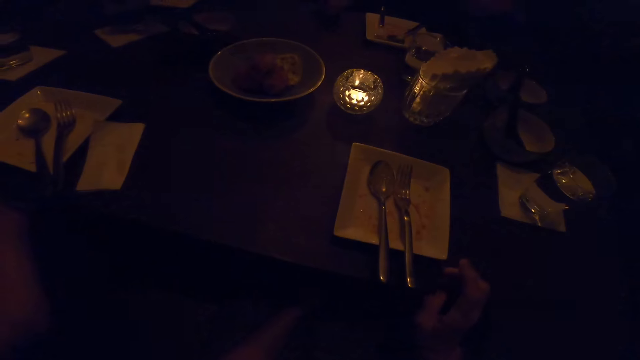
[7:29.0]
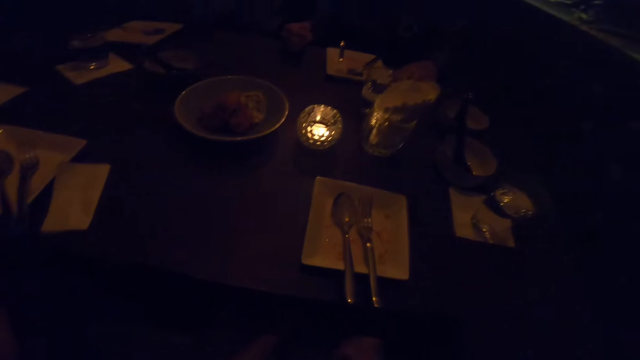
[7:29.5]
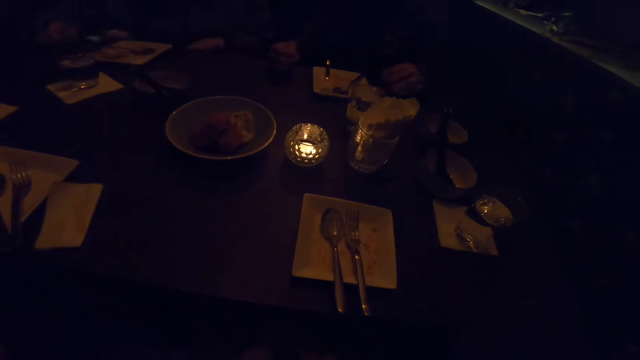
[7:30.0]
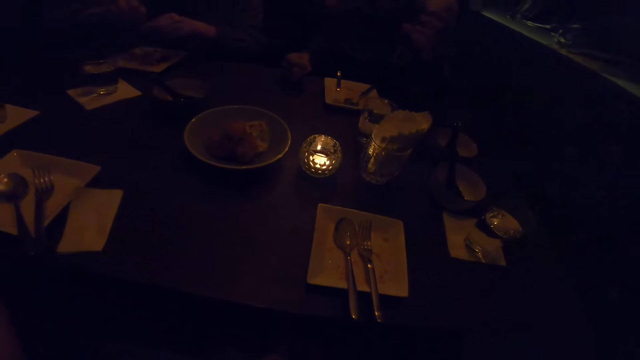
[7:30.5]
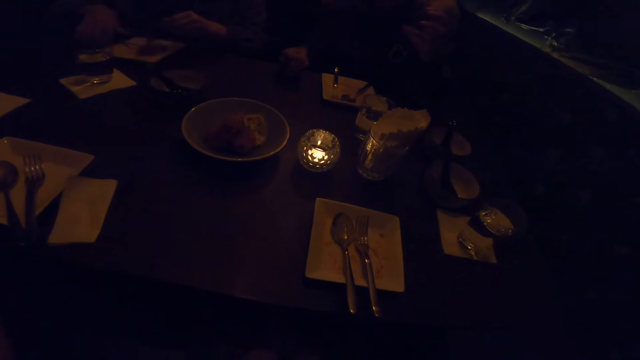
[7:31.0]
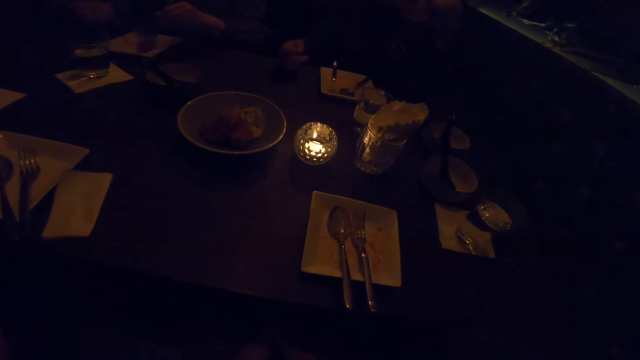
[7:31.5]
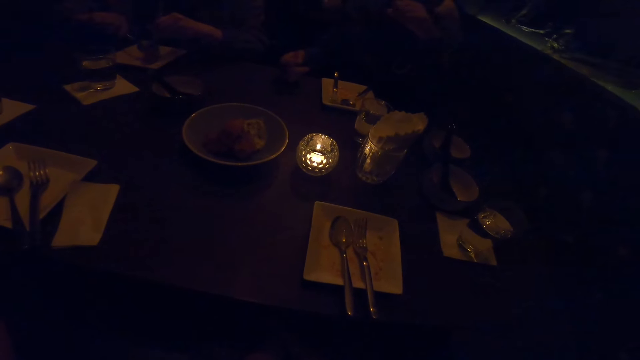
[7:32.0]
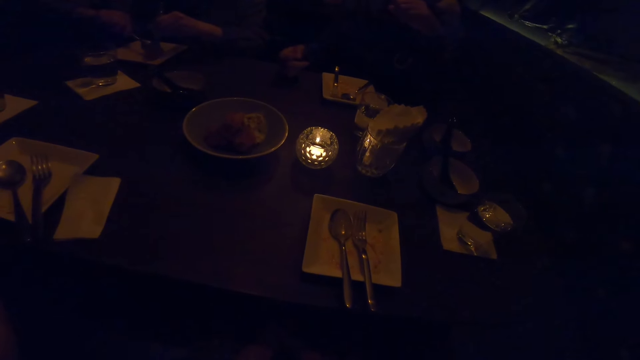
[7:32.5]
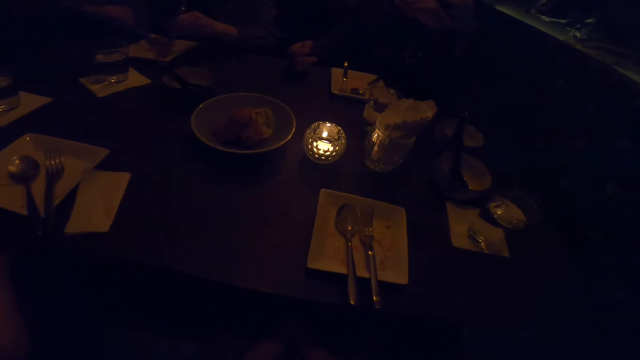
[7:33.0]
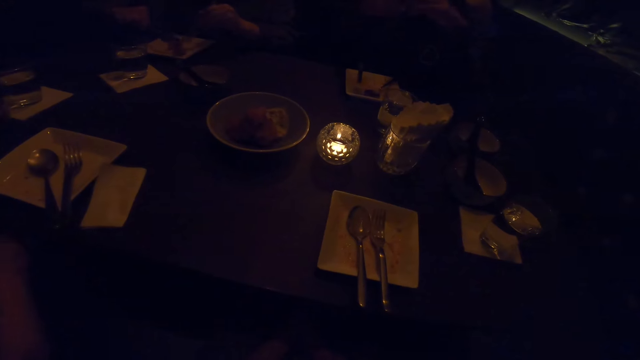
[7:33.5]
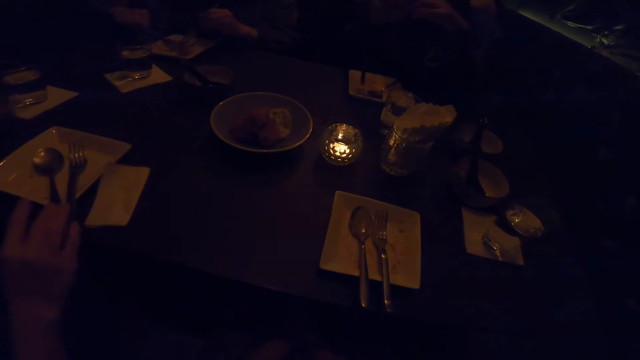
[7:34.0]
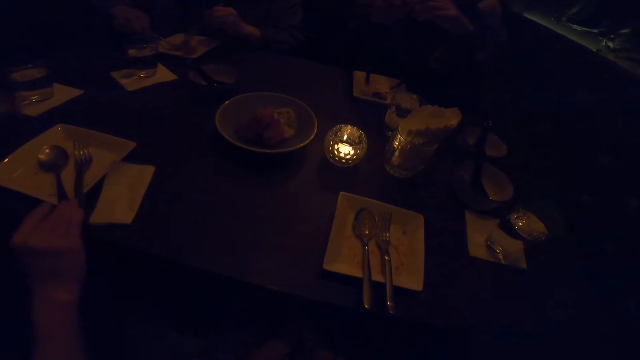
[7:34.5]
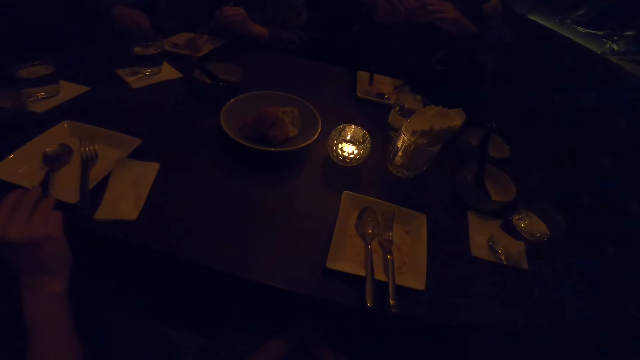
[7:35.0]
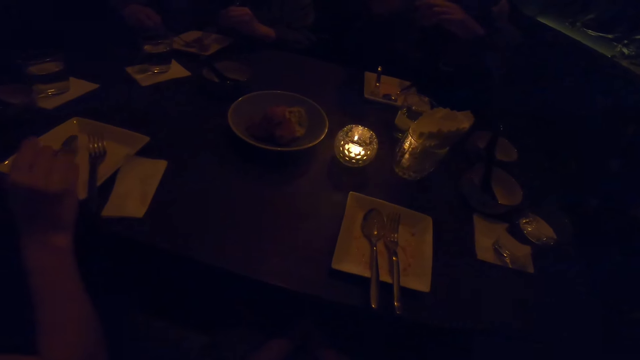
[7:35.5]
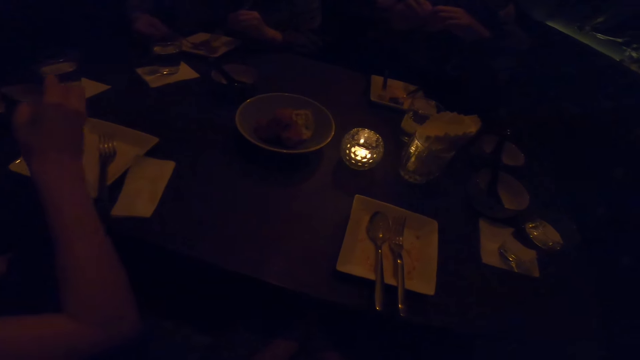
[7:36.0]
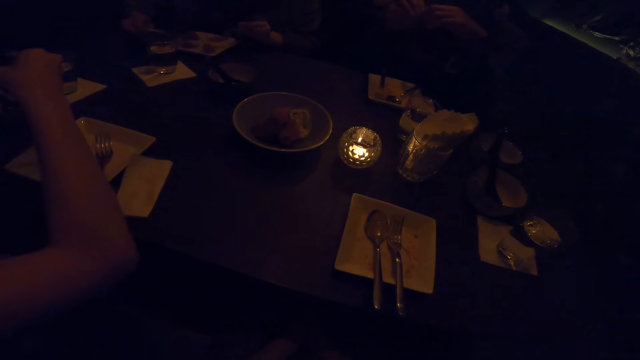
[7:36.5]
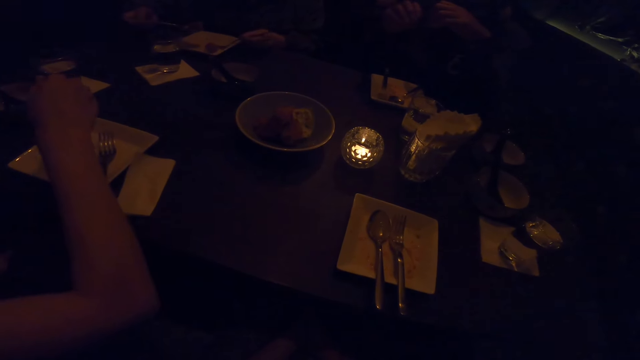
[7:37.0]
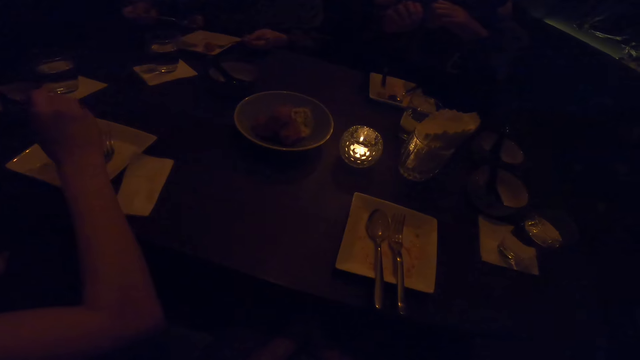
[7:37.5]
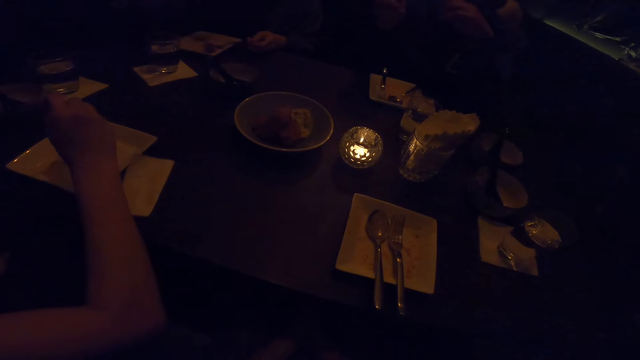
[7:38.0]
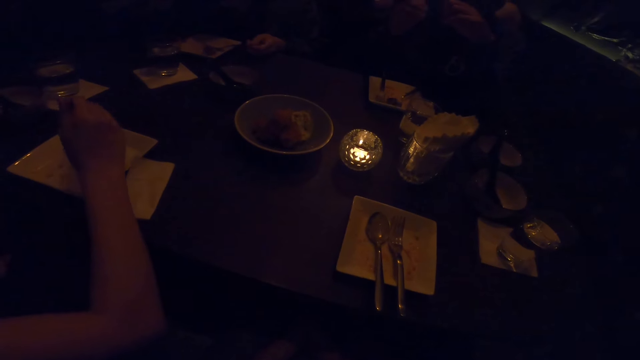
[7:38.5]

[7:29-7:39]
A woman puts the food on the plate. Another woman lifts up her hand. A man takes the spoon.

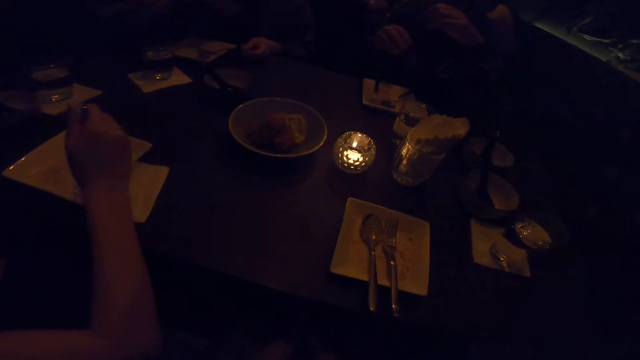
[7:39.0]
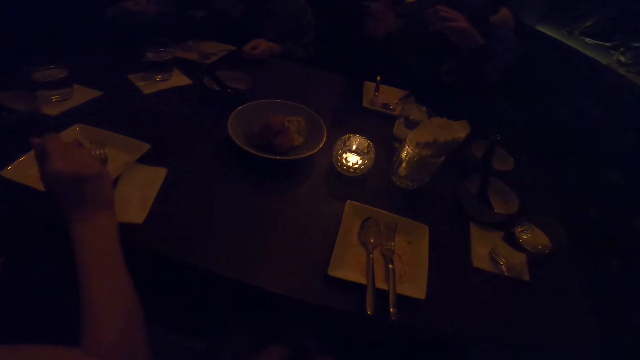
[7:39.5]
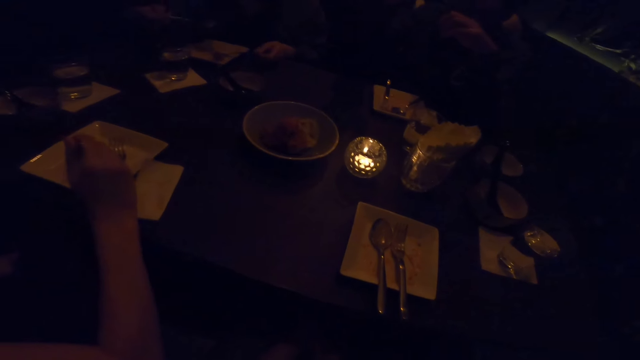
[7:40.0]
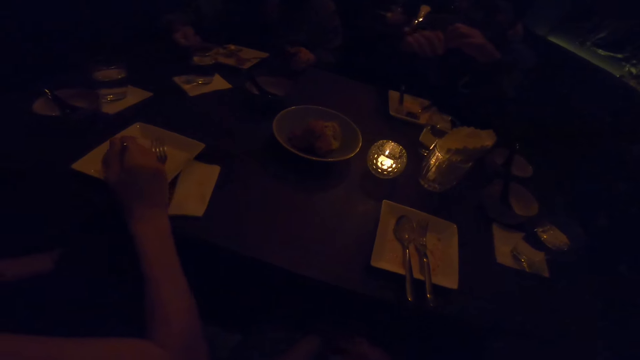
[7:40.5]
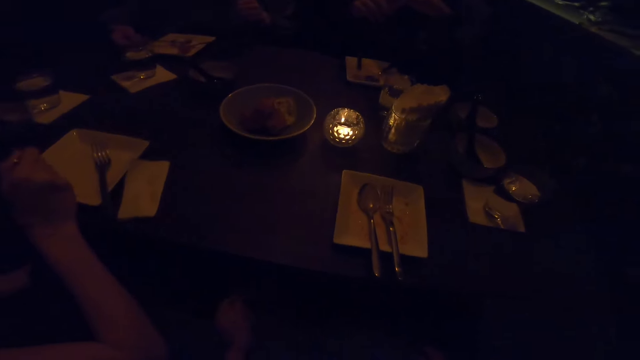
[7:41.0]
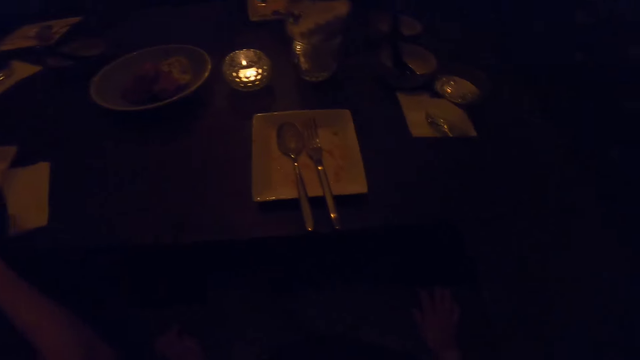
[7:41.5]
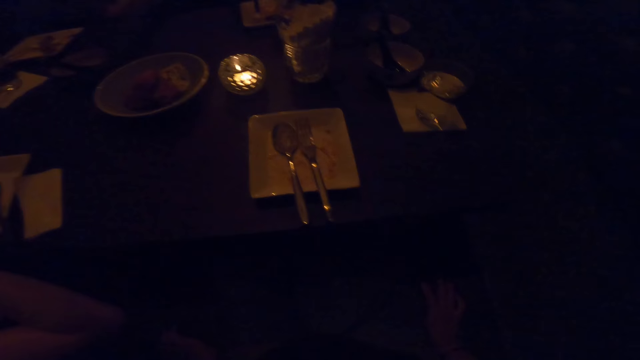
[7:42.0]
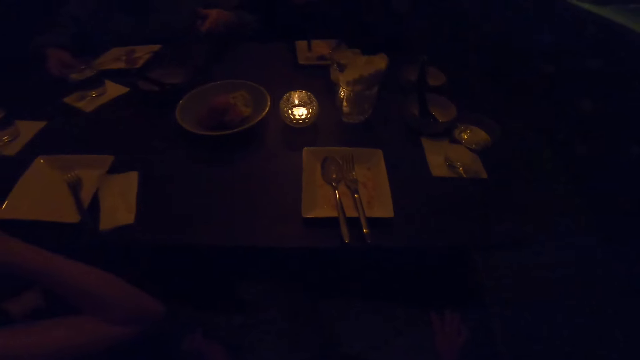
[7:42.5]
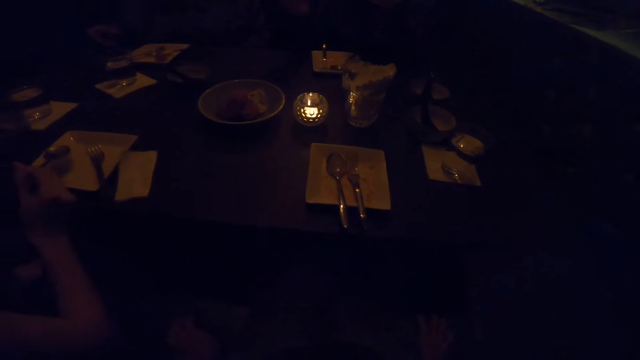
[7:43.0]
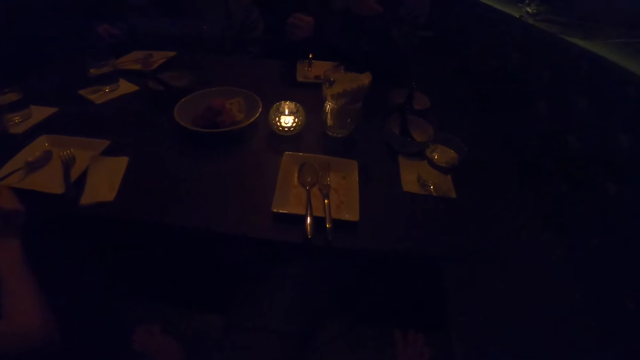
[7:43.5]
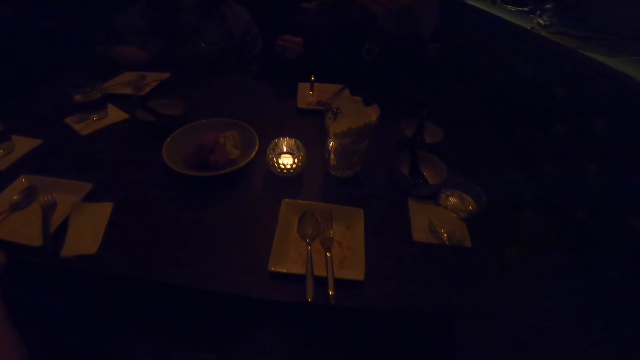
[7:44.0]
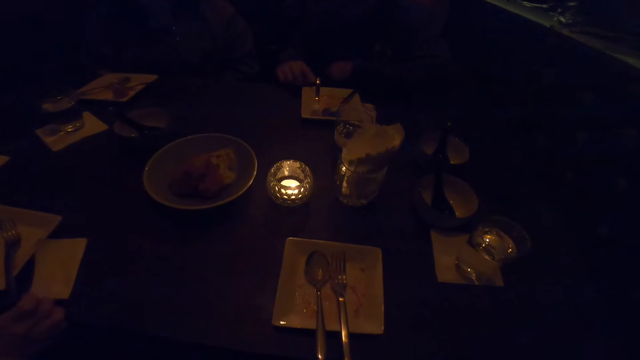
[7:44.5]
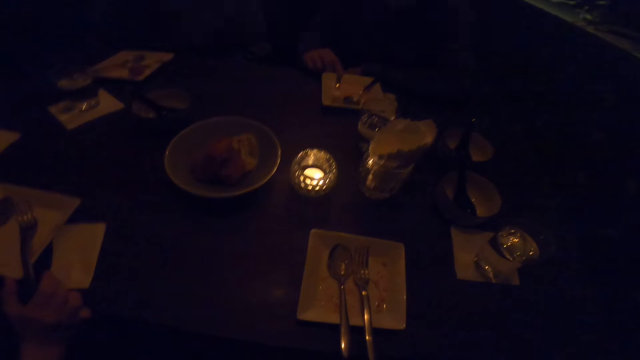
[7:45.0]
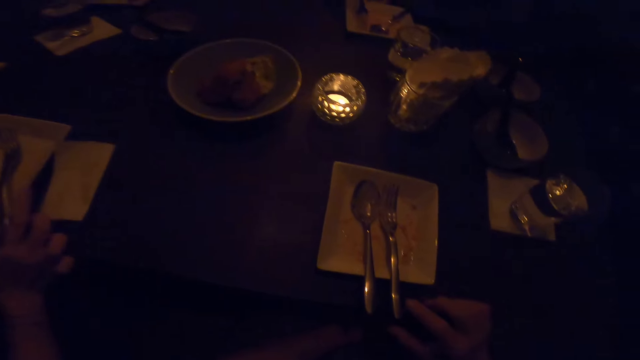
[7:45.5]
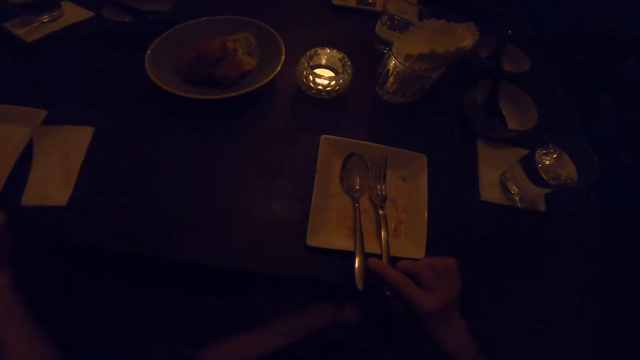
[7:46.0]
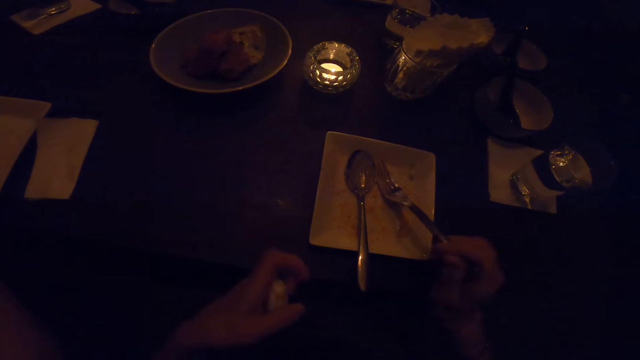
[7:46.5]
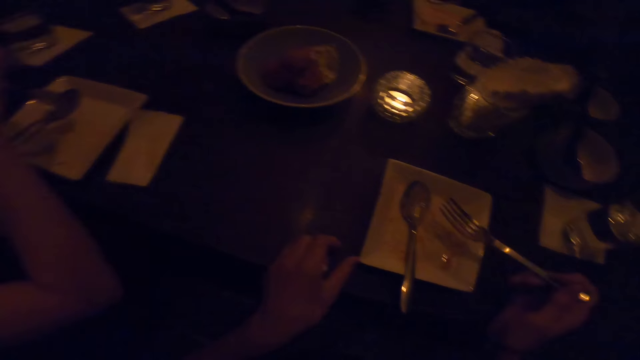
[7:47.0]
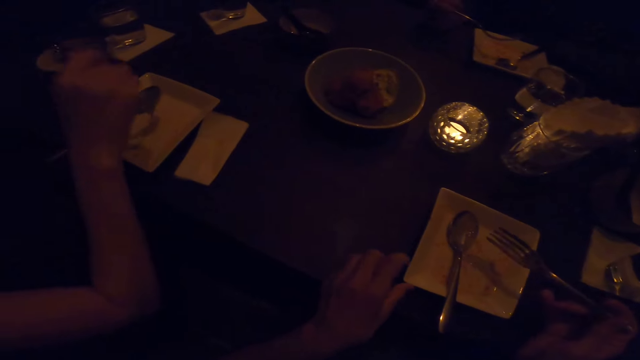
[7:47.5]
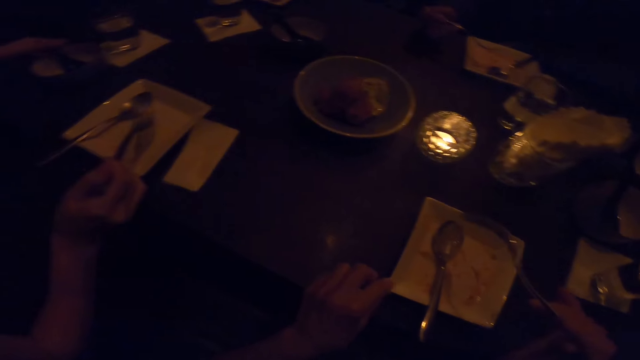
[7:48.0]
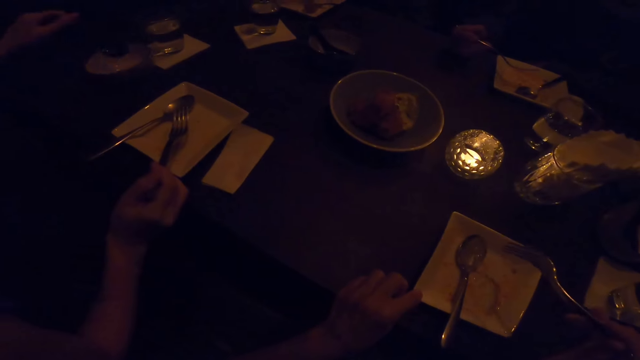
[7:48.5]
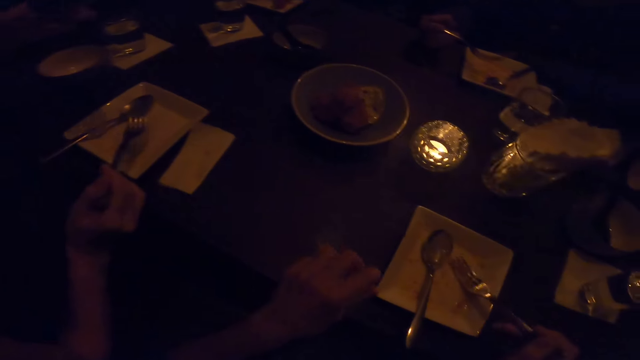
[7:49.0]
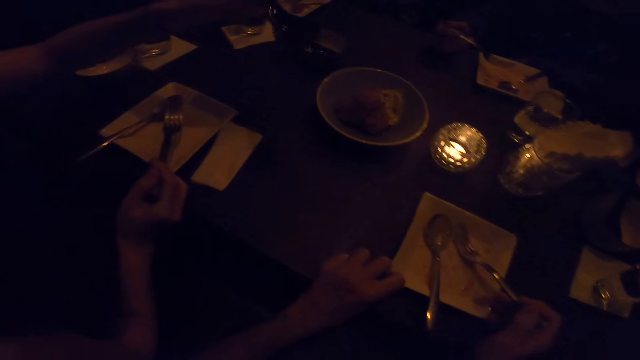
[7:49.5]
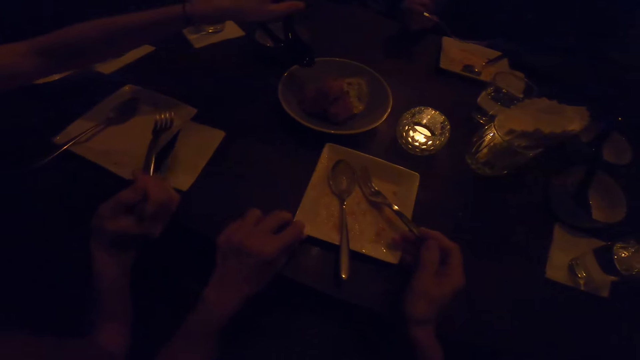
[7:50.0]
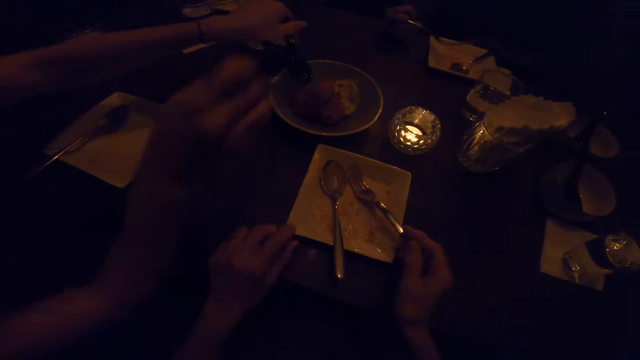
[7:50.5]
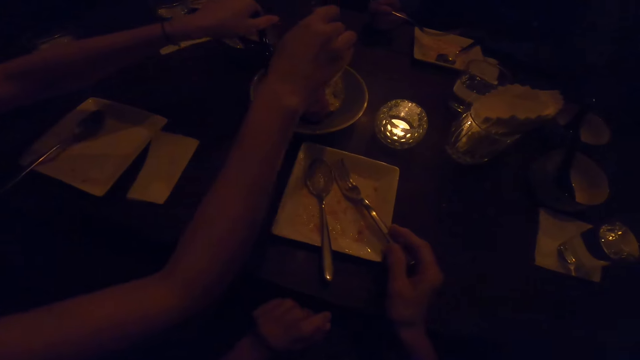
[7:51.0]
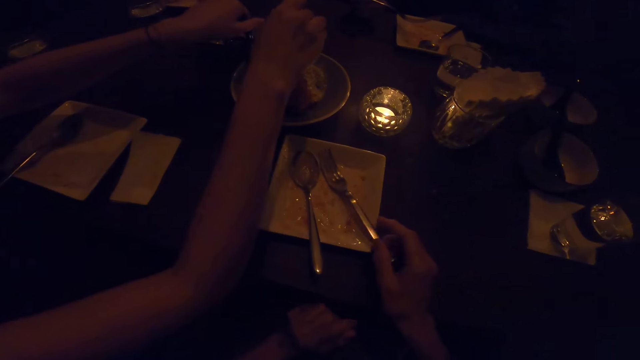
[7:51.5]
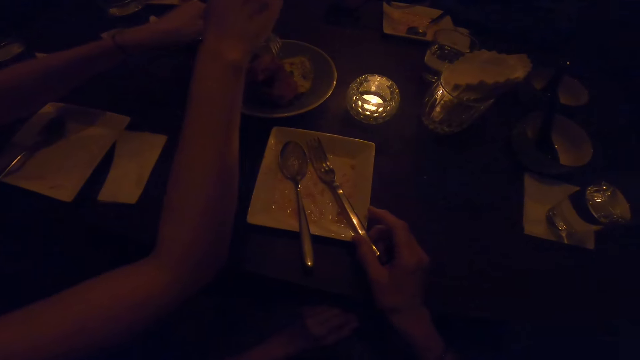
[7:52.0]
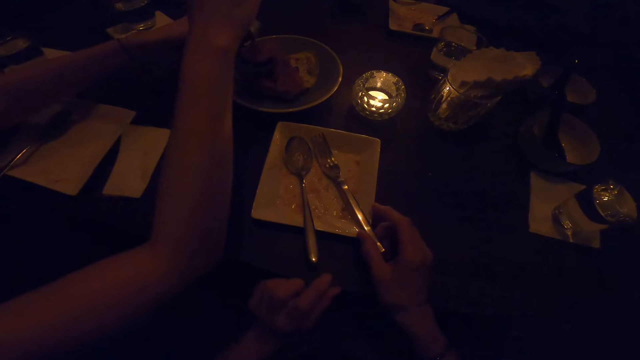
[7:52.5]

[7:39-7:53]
A woman converses. Another woman puts down her hand. The camera wearer touches the spoon. He picks up a fork from a plate on the table with his right hand. A man takes the spoon. The camera wearer adjusts the plate on the table with his right hand. The man takes the food on the plate.
